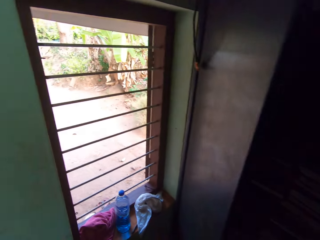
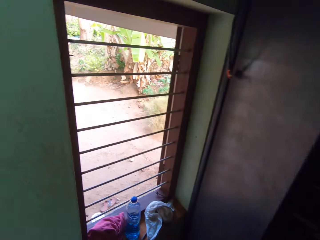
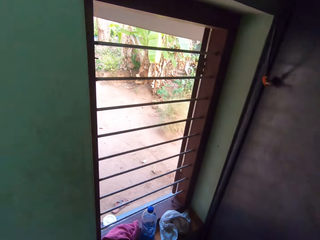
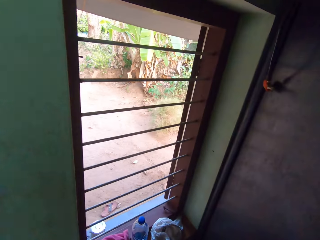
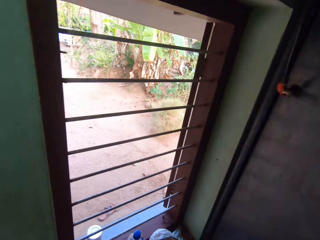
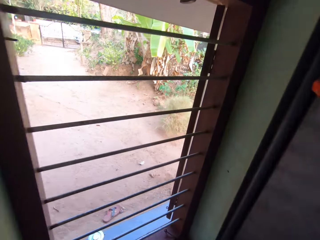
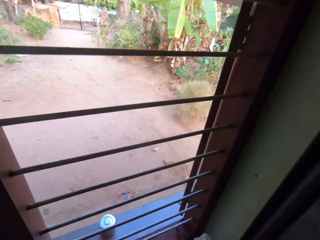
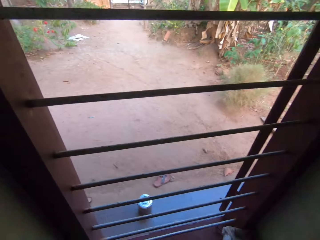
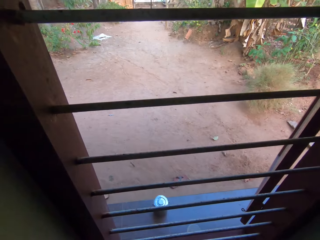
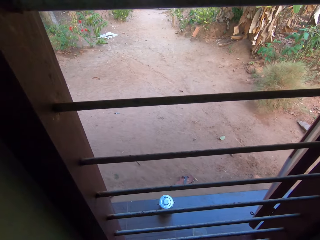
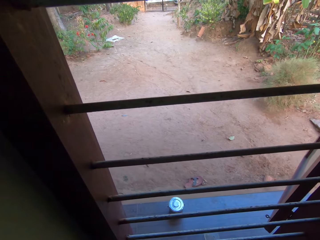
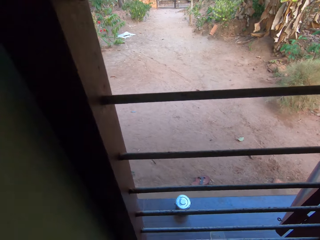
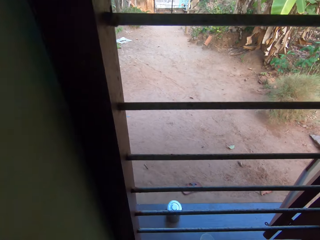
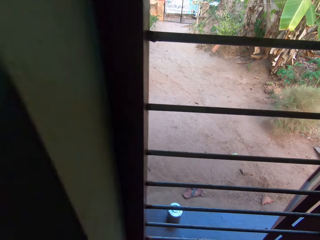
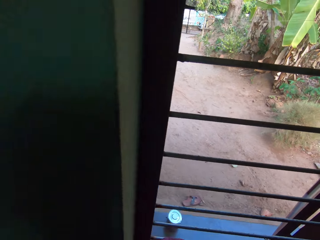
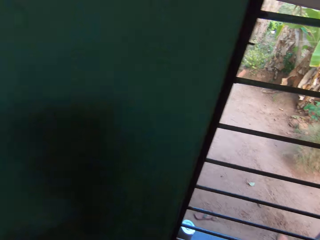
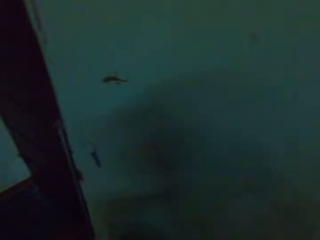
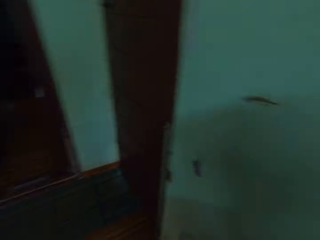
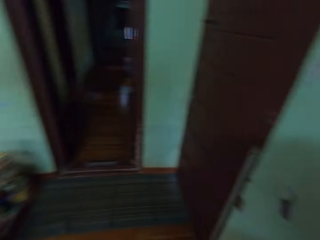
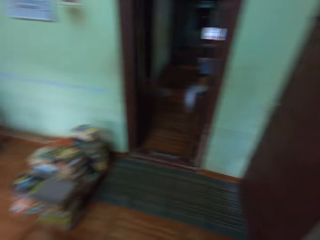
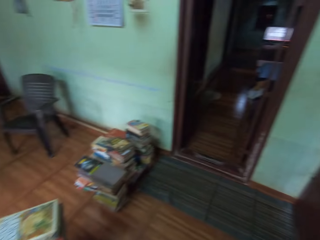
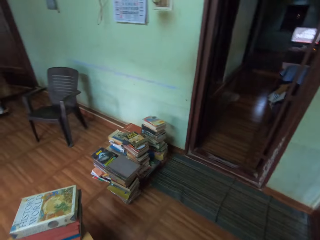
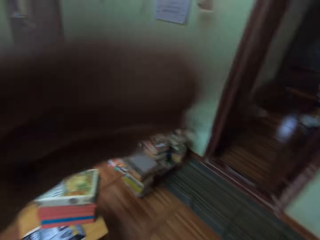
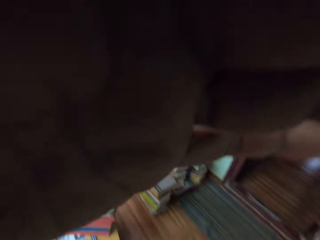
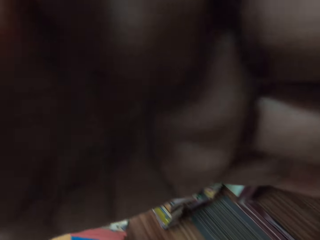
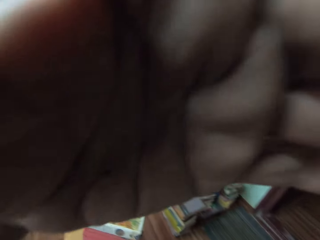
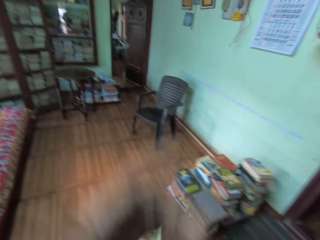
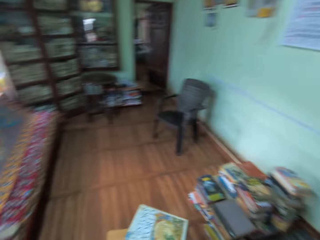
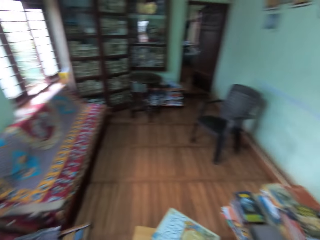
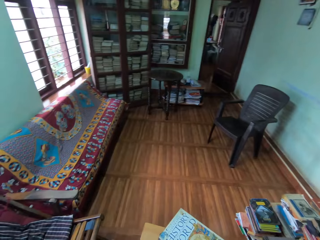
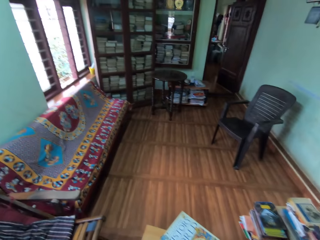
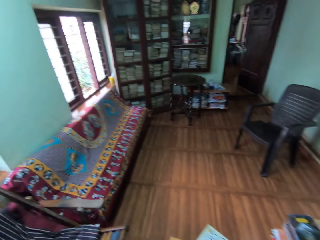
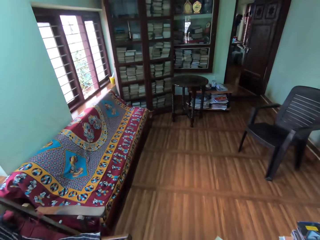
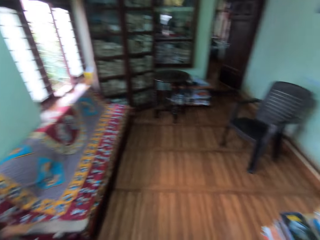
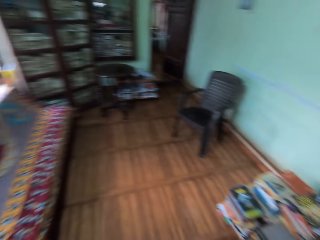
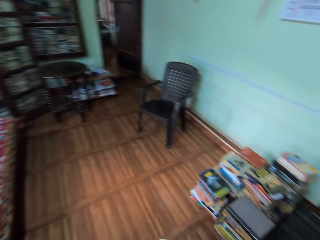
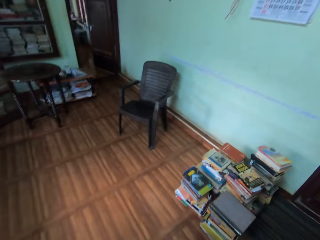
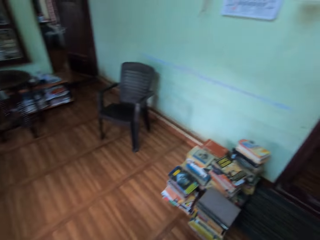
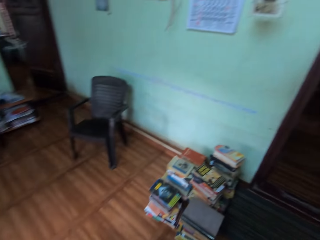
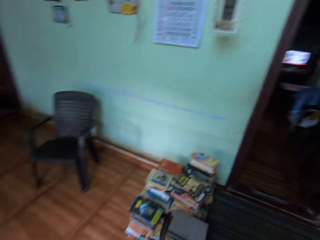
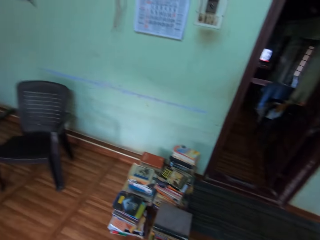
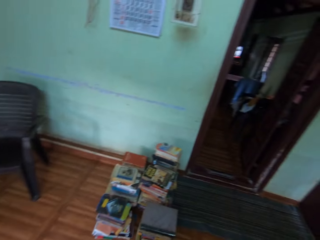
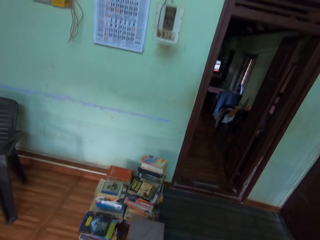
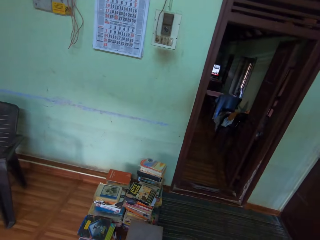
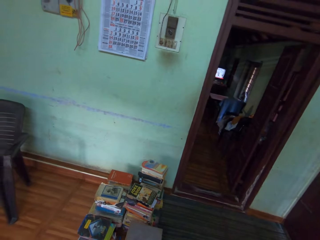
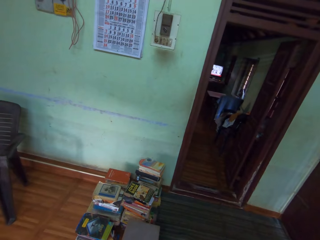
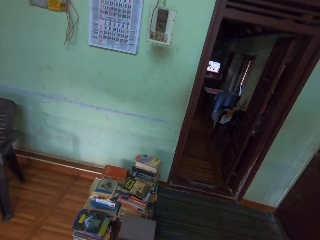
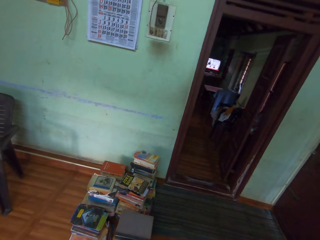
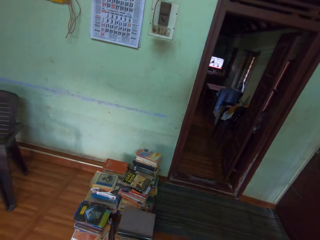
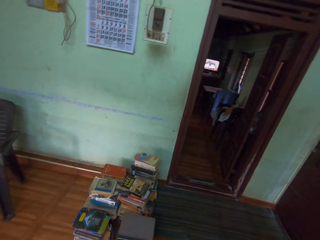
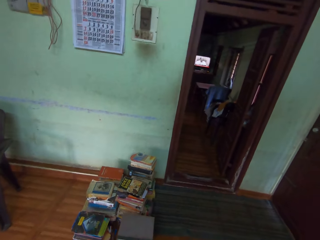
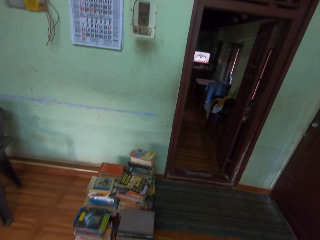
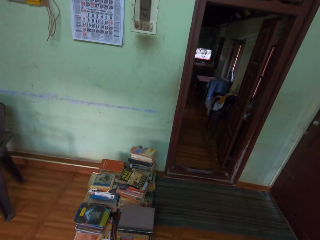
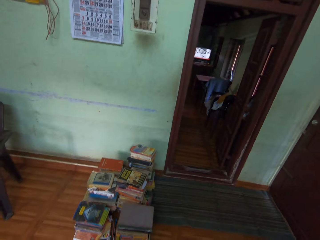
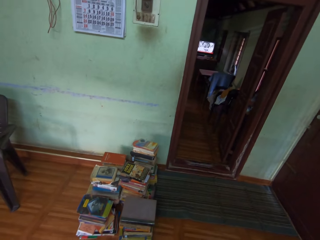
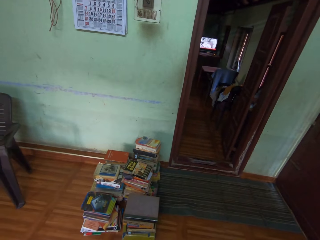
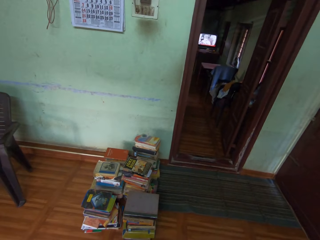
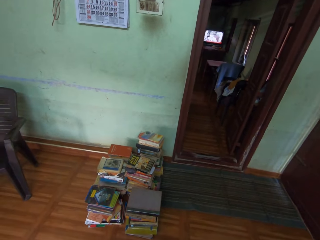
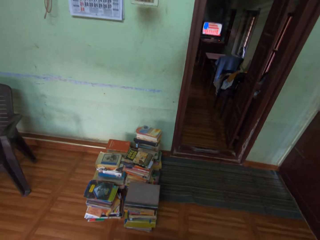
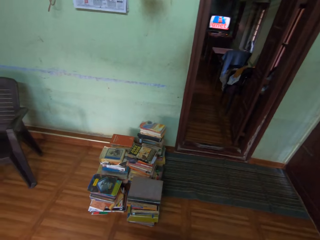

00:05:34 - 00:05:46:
The camera wearer stares at the compound. She stares at the floor. She touches her head with her left hand. She stares at the floor.

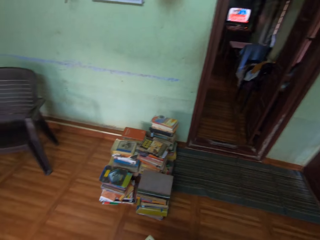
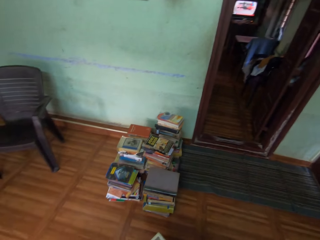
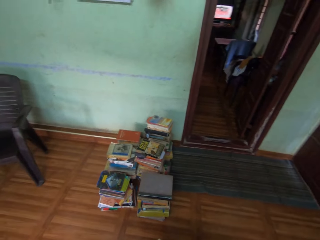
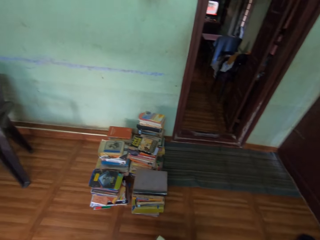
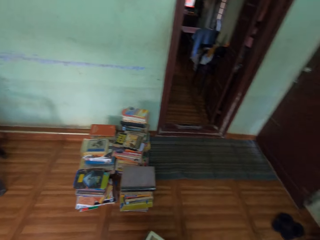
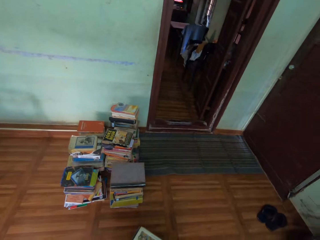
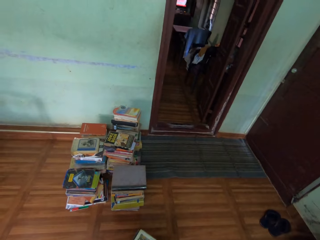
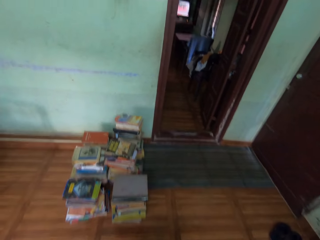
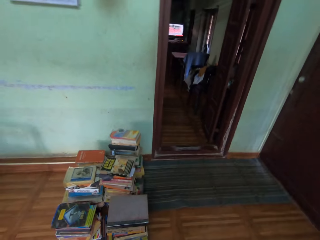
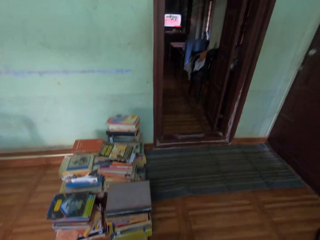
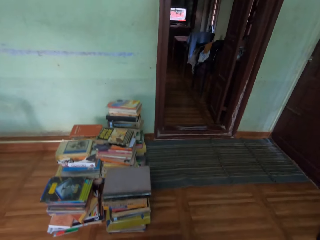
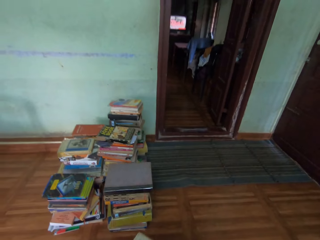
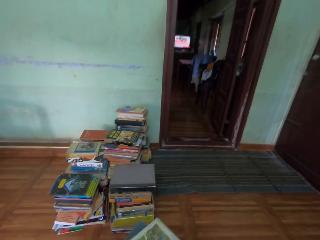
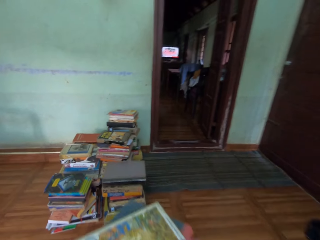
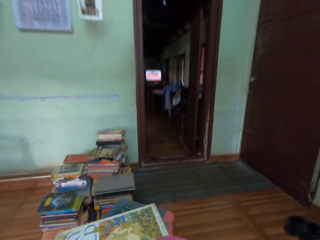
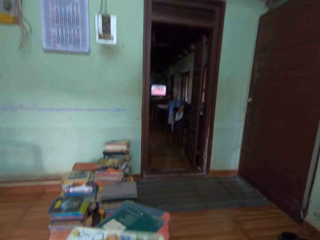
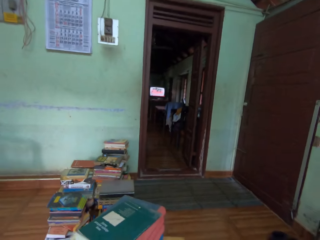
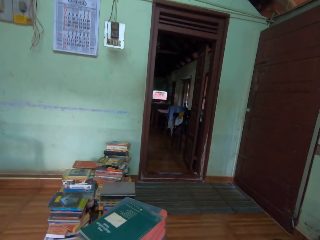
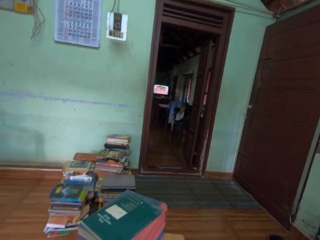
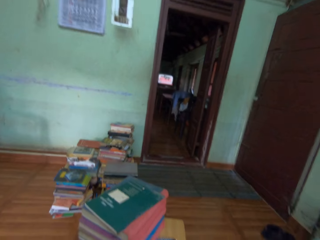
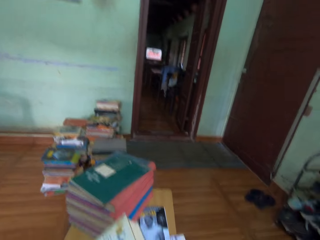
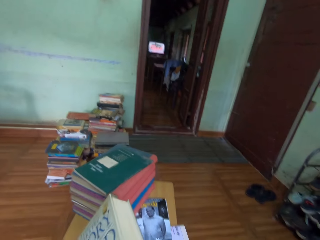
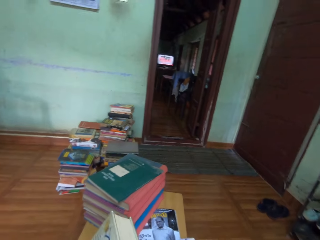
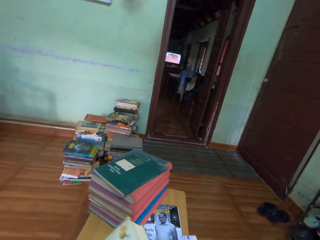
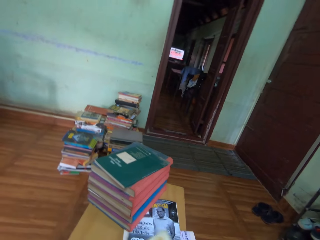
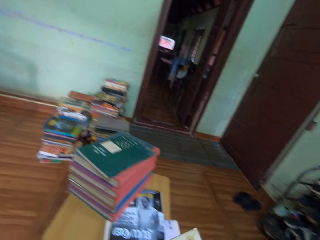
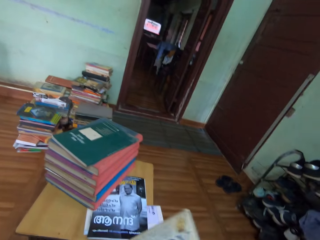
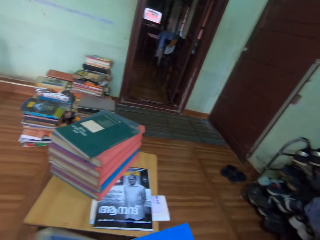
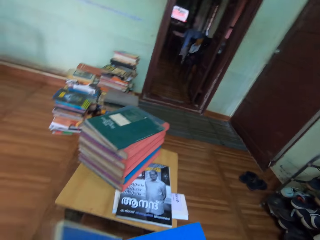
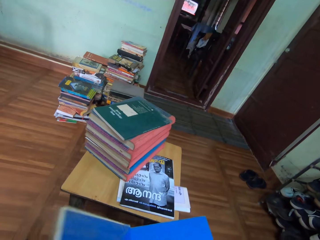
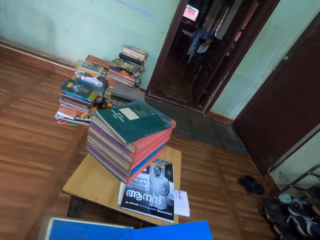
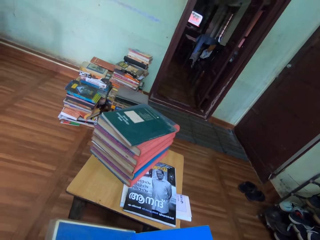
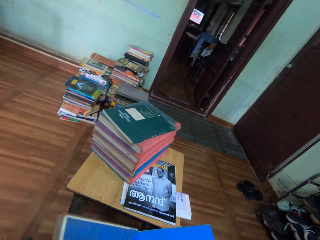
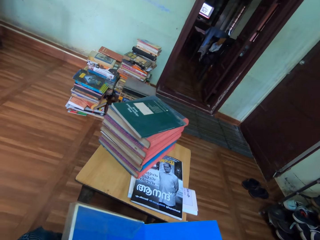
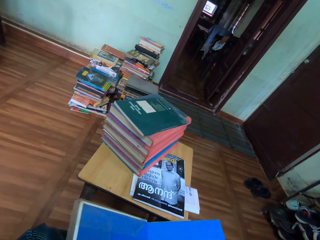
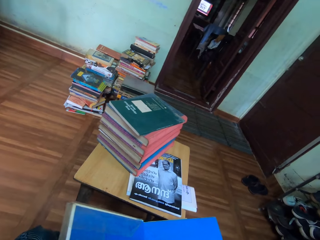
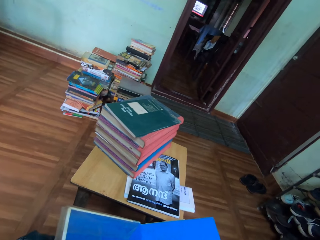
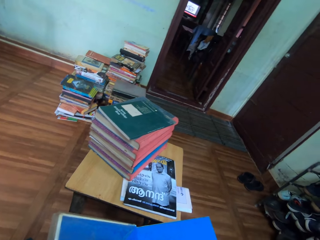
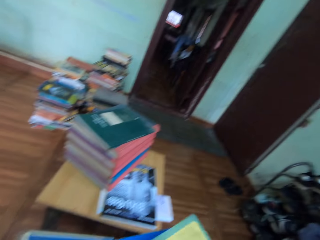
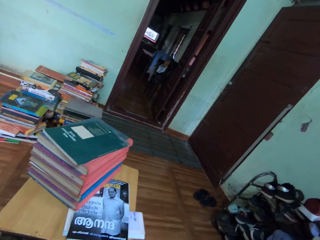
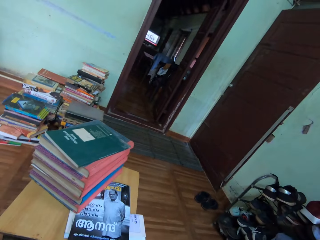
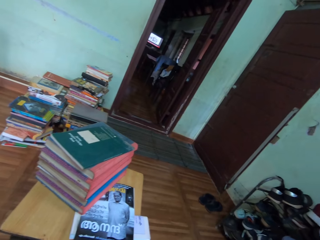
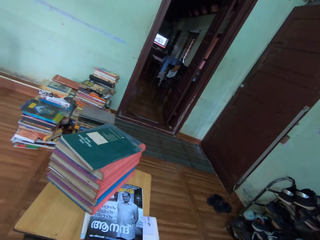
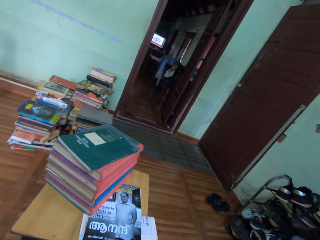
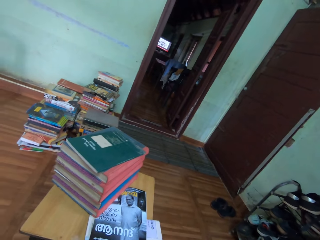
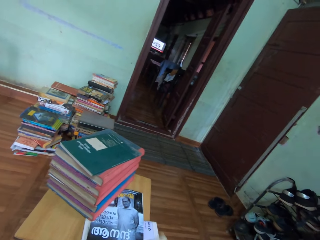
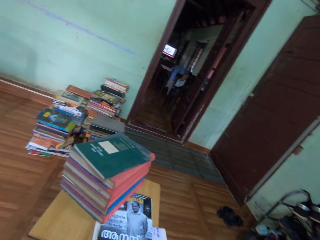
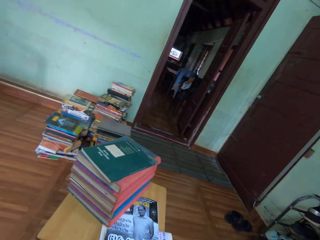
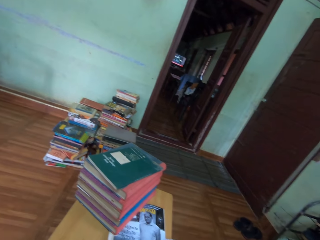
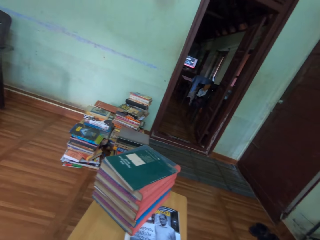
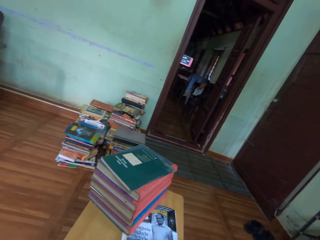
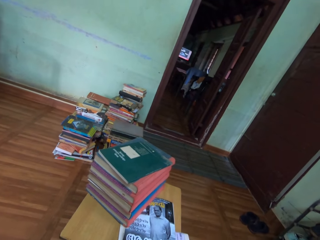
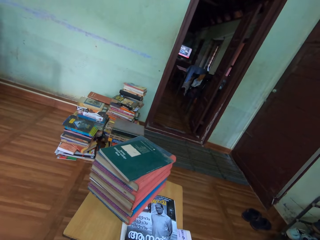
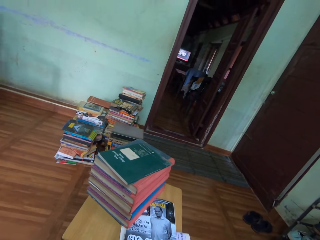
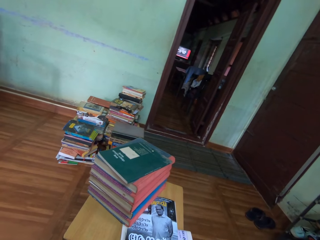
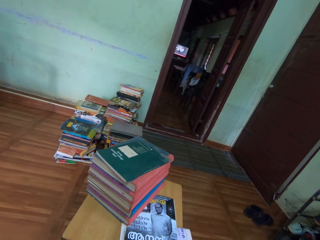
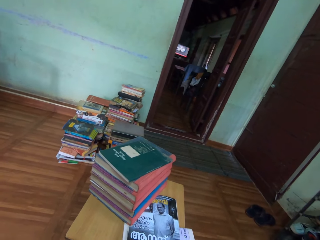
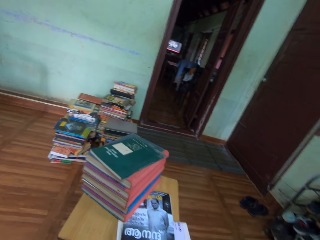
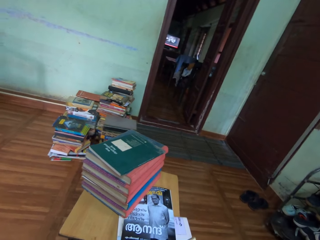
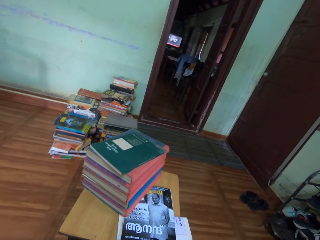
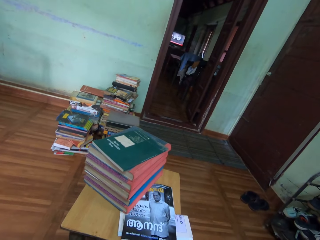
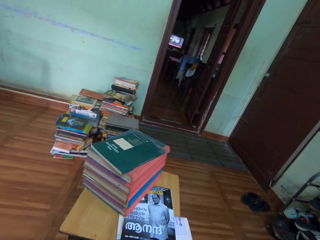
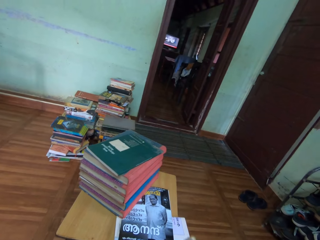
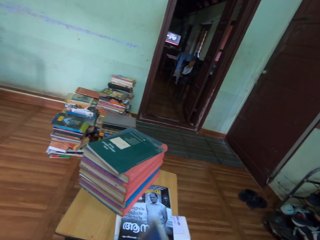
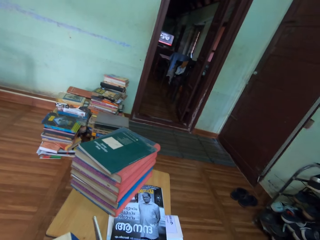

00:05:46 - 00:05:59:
The camera wearer flips the pages of a book with her right hand. She reads the book.
